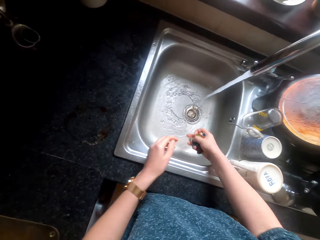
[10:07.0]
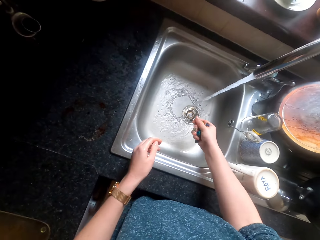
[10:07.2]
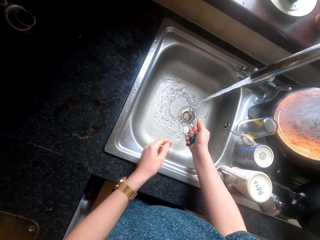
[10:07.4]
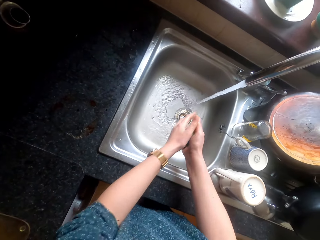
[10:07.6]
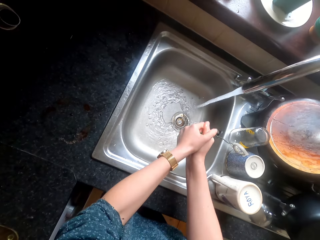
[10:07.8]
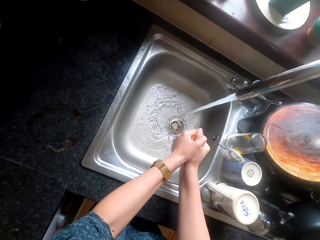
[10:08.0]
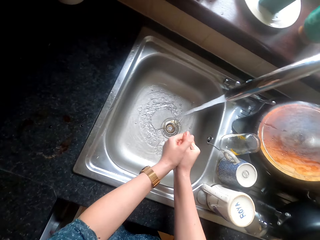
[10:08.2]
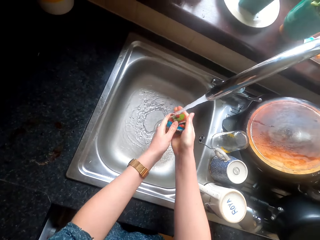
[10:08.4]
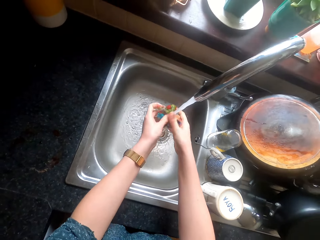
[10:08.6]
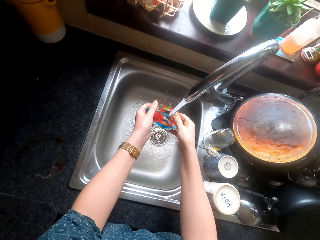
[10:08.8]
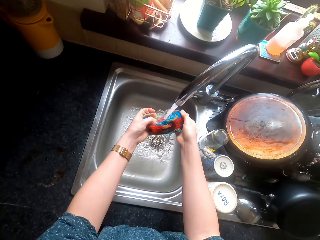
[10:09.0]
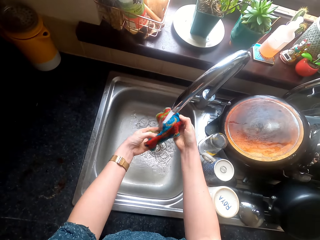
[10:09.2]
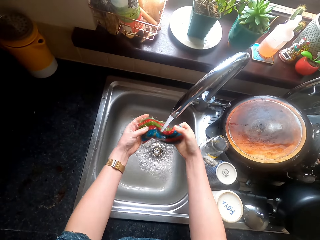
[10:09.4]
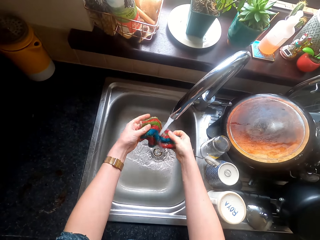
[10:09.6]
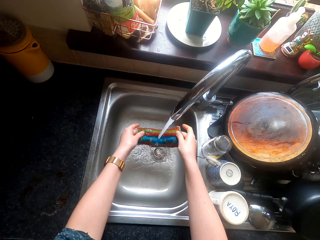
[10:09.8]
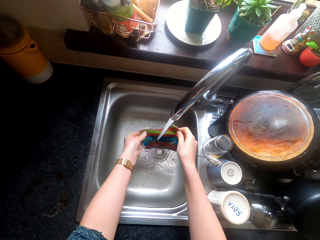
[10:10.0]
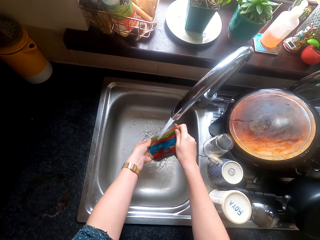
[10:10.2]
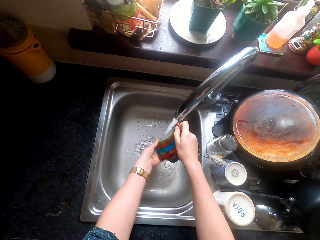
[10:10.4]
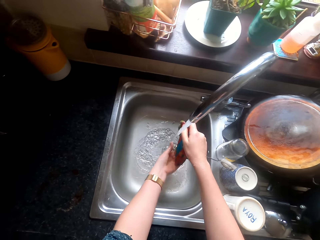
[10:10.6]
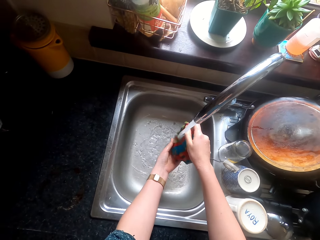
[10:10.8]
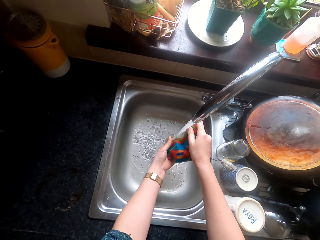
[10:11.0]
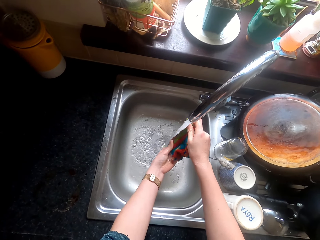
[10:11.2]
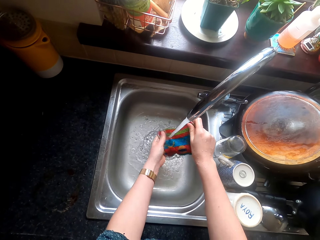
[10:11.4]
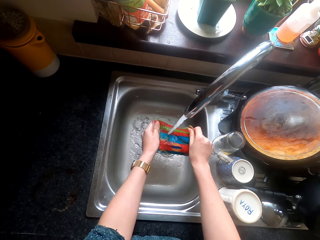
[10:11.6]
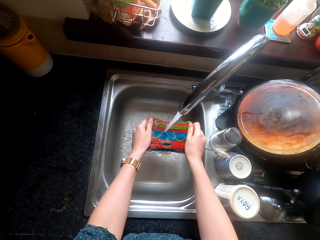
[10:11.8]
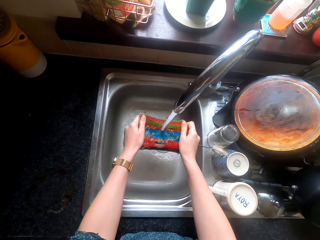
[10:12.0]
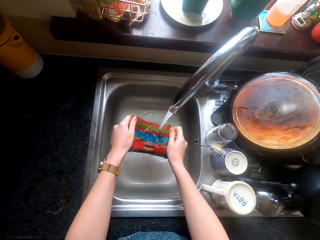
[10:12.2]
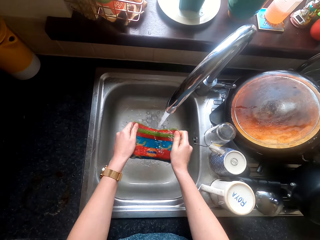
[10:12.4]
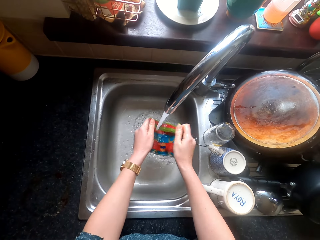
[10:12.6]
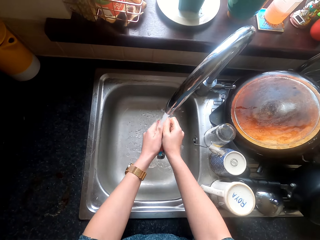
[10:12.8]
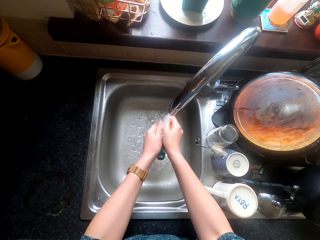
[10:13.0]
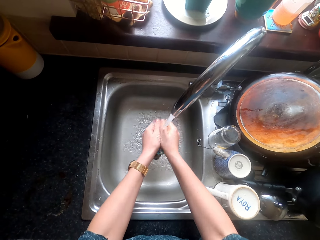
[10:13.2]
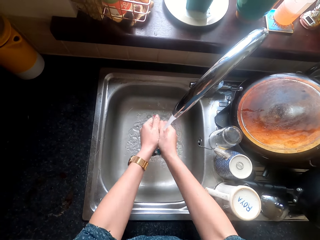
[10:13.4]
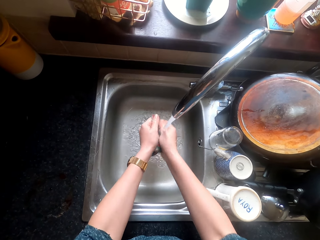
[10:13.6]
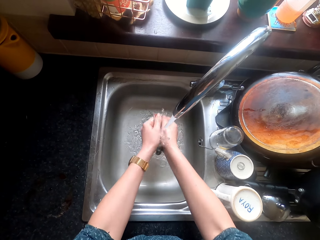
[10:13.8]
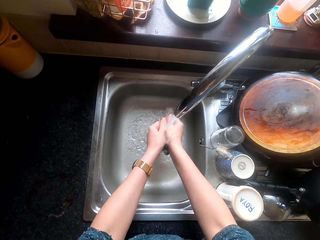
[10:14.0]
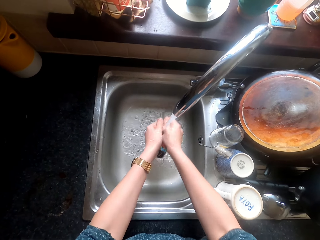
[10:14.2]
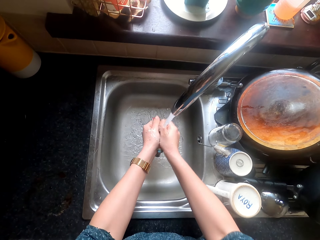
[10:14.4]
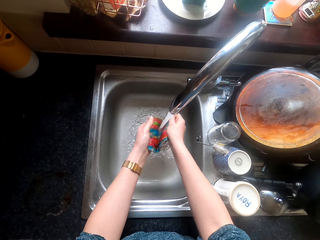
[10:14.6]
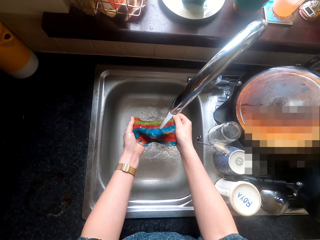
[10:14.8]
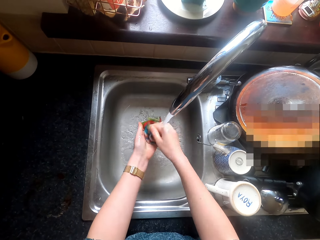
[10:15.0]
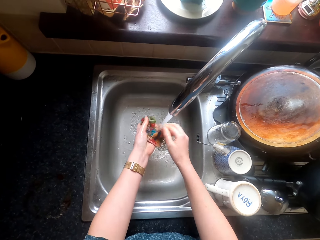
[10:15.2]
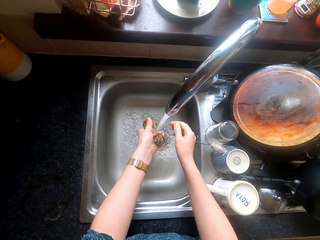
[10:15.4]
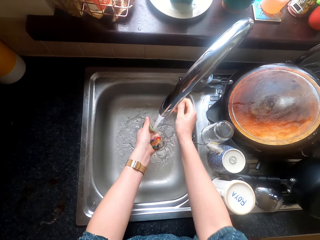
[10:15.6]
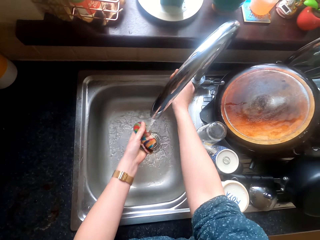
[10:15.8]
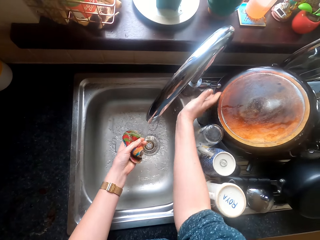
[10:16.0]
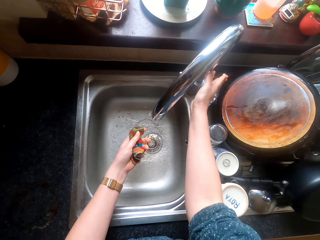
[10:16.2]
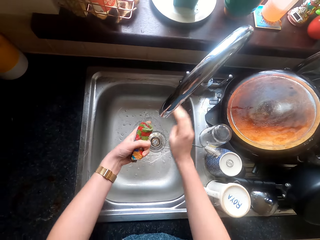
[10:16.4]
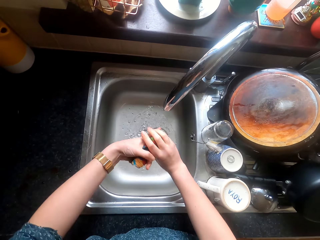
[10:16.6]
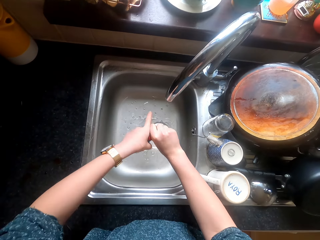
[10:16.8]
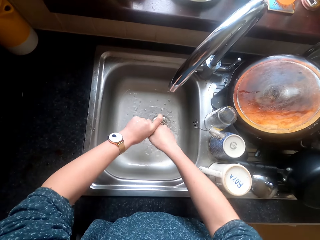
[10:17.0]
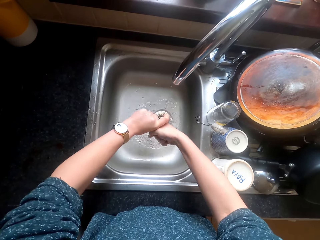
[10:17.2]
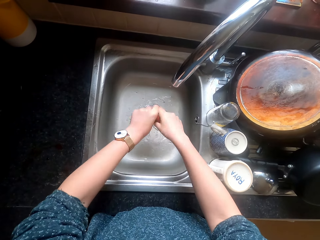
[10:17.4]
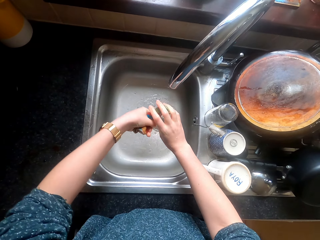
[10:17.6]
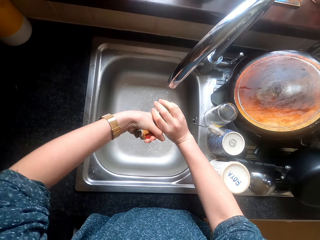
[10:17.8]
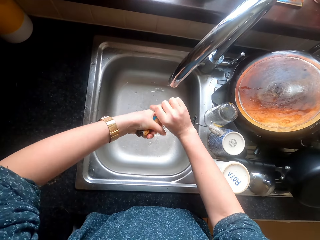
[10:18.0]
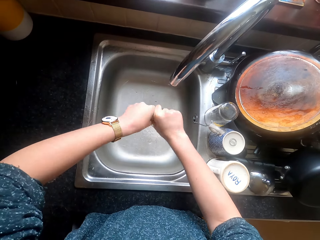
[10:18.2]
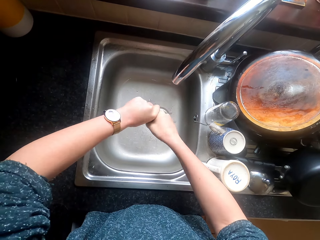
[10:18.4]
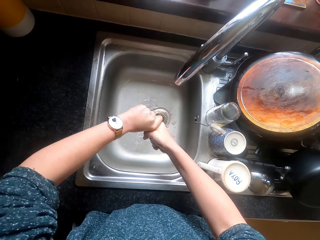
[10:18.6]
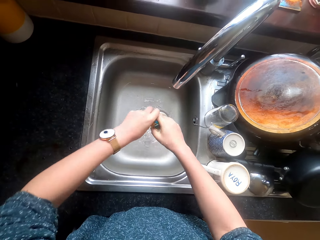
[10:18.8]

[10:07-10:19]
The camera wearer squeezes water from the cleaning cloth. They rinse the cleaning cloth. They wash the cleaning cloth. They close the water tap. They squeeze water from the cleaning cloth.

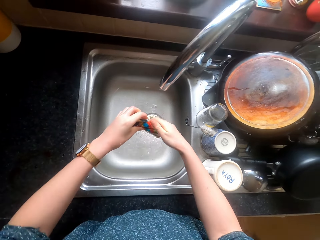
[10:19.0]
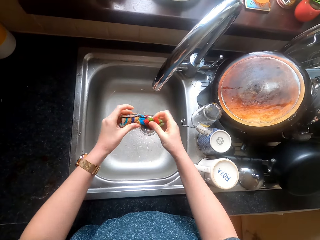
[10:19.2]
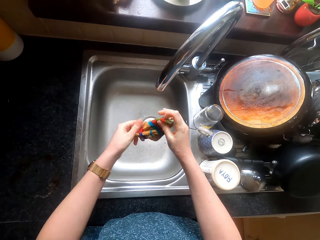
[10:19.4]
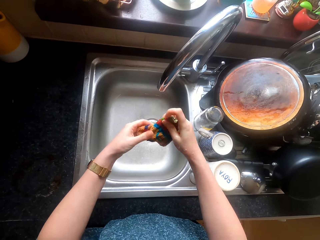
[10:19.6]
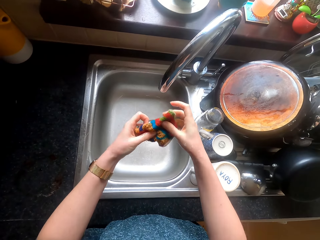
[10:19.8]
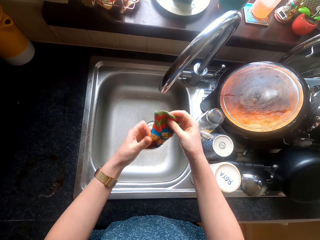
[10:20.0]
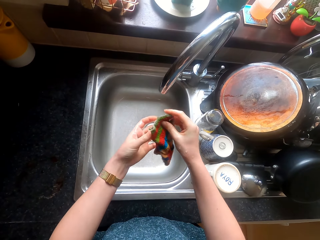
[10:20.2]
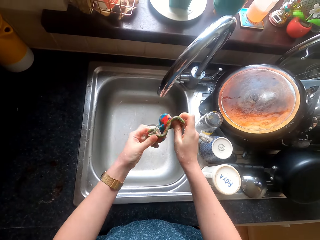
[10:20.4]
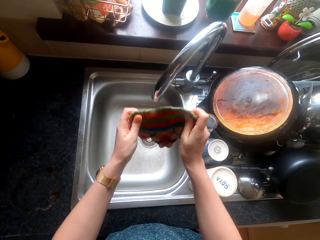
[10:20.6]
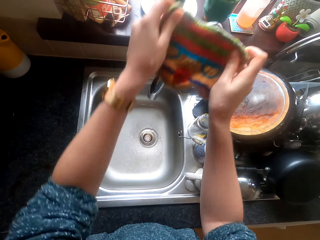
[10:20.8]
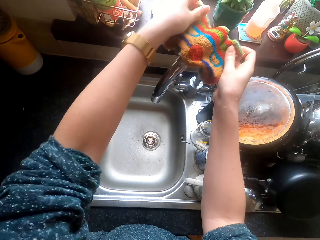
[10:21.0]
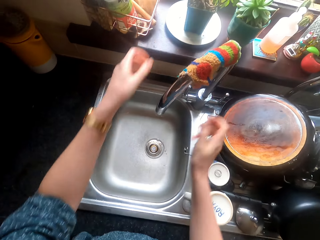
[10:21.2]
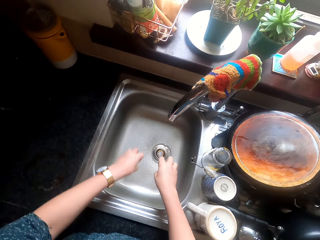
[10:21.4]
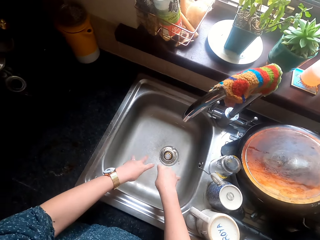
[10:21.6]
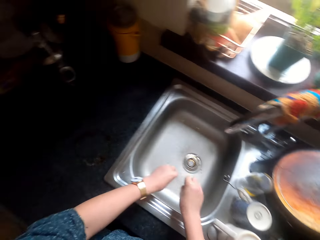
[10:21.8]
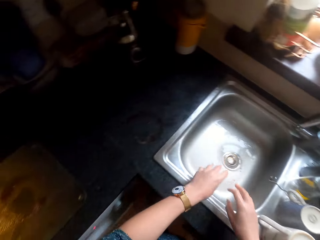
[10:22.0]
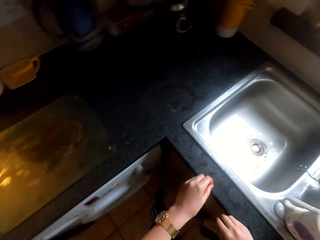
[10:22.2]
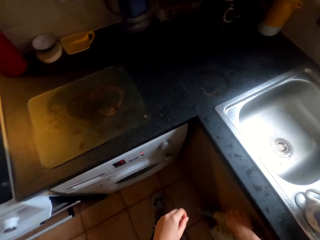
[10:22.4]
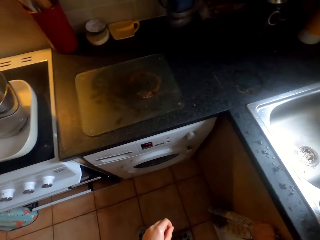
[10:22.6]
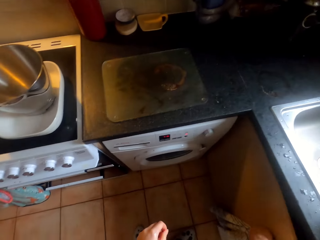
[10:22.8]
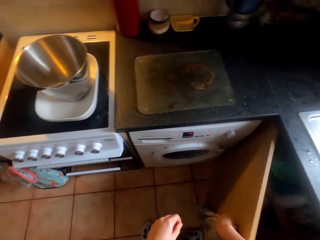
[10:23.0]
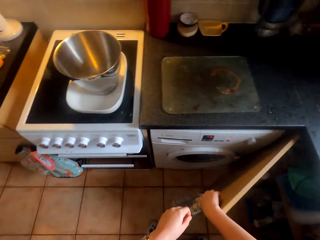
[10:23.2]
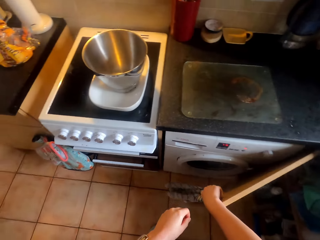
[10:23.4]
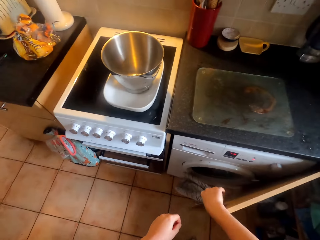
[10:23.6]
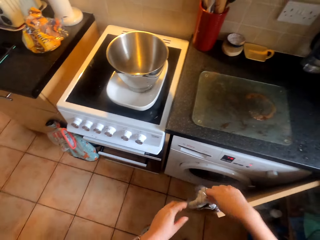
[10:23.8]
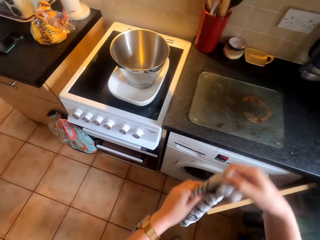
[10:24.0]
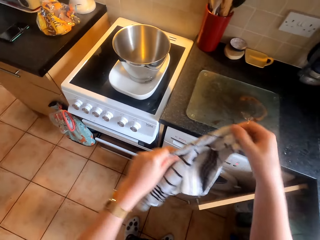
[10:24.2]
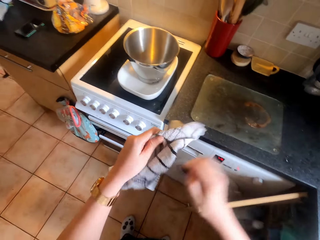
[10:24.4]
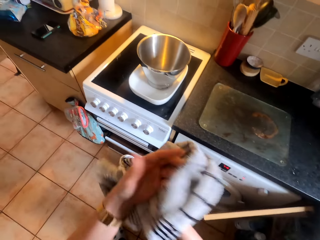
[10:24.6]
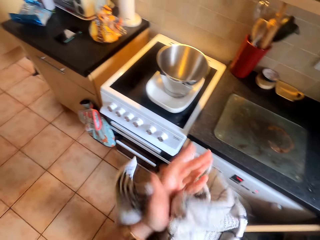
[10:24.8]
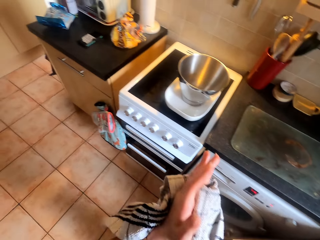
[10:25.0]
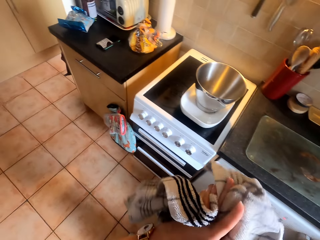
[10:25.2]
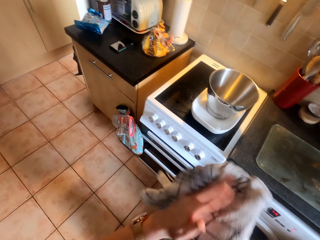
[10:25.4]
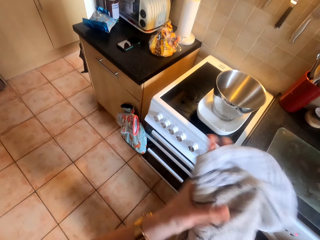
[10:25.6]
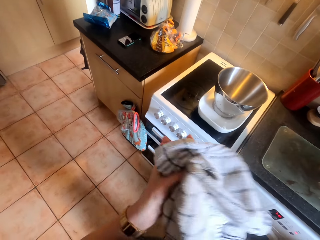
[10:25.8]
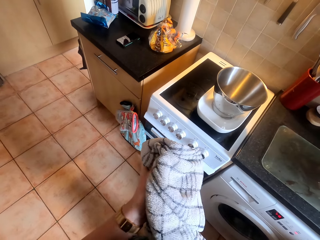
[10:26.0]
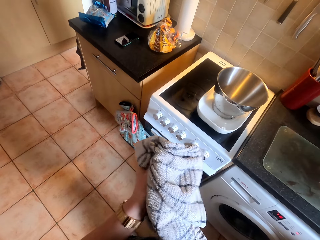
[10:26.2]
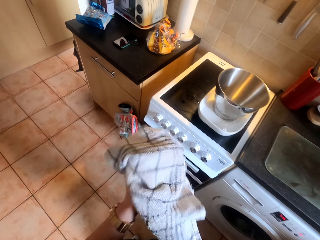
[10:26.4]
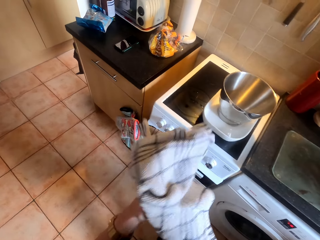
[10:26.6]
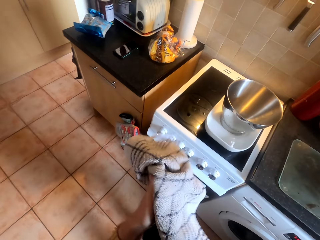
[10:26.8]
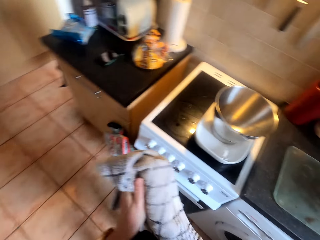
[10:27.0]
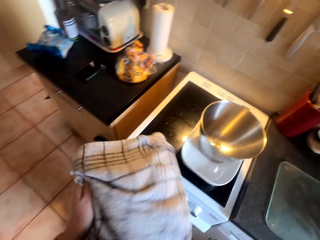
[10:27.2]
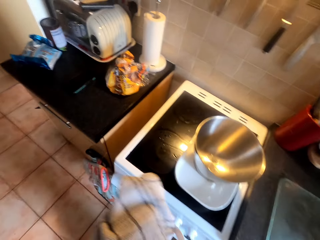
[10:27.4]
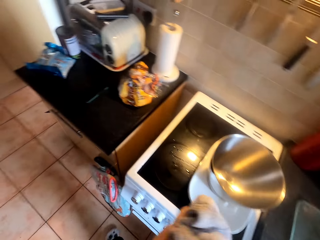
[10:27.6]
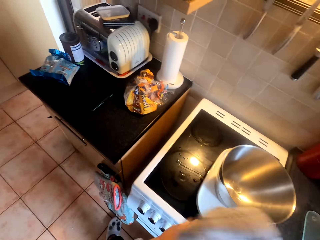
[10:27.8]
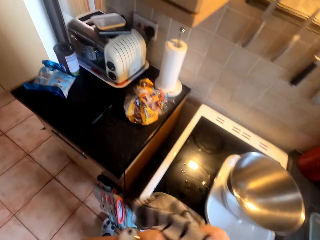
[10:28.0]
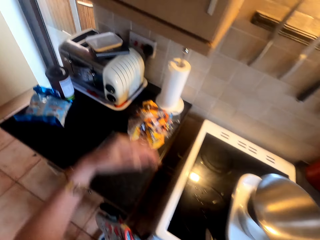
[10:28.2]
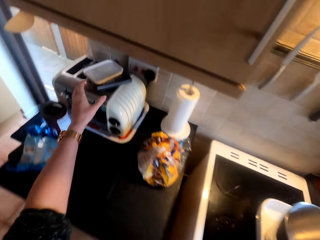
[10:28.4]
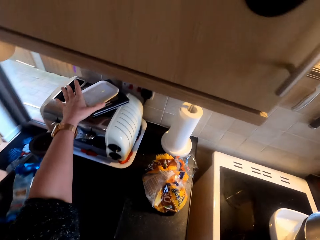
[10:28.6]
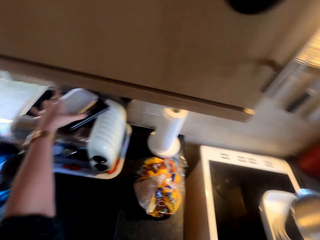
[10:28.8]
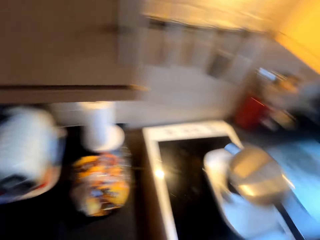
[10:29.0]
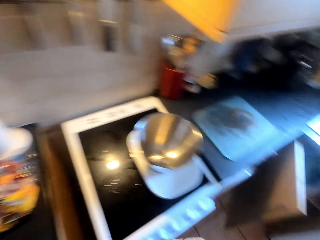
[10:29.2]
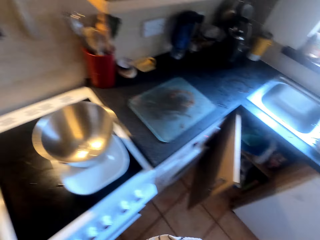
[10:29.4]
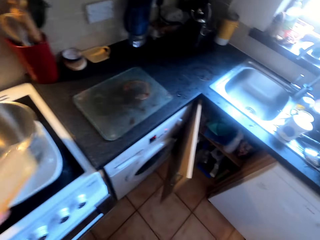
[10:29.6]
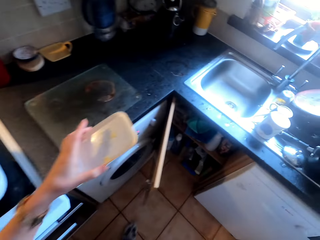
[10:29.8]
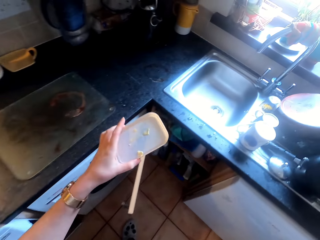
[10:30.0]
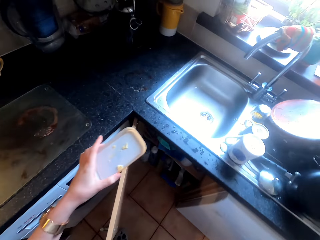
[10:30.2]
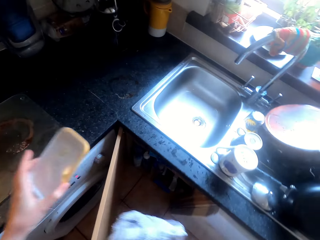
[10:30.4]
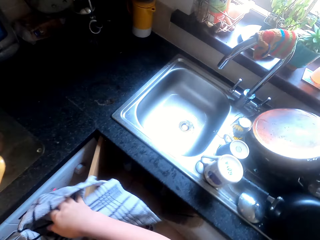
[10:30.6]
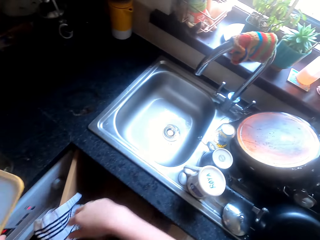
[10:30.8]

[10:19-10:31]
The camera wearer unfolds the cleaning cloth. They place the cleaning cloth on the tap. They look around the kitchen. They open the kitchen cabinet. They pick up a hand towel. They dry their hands. They pick up a lid.
